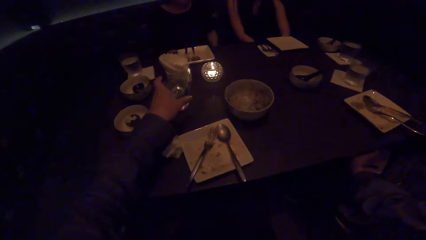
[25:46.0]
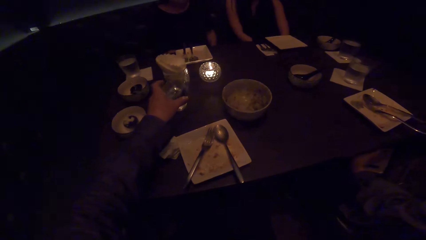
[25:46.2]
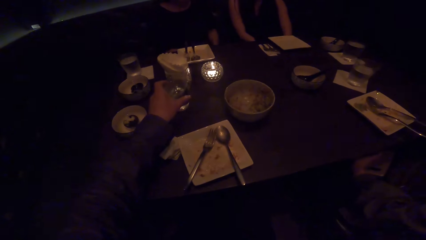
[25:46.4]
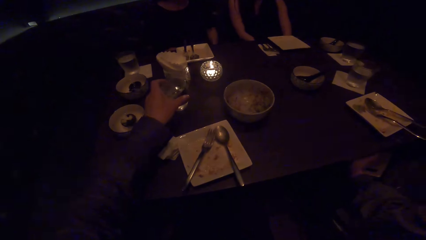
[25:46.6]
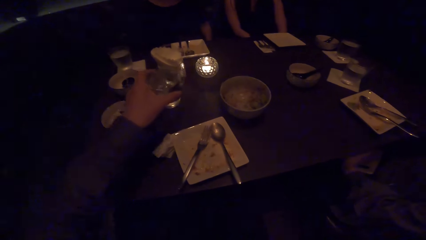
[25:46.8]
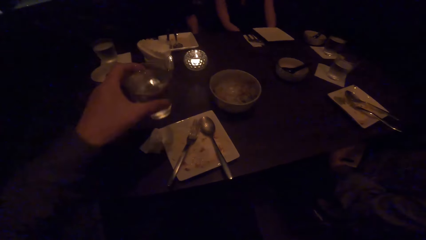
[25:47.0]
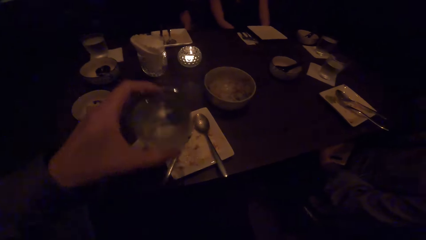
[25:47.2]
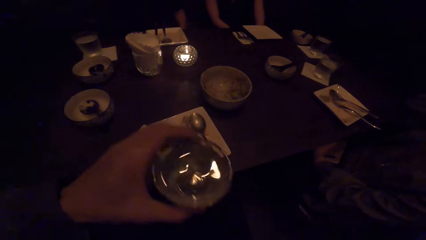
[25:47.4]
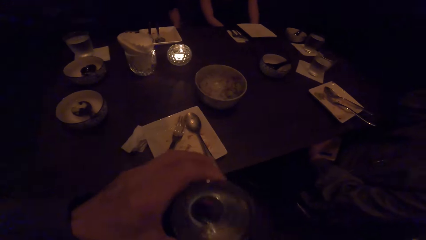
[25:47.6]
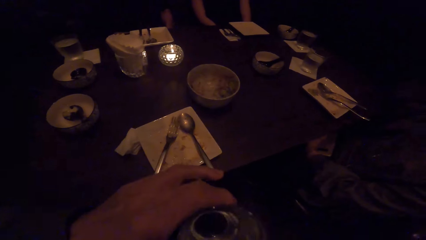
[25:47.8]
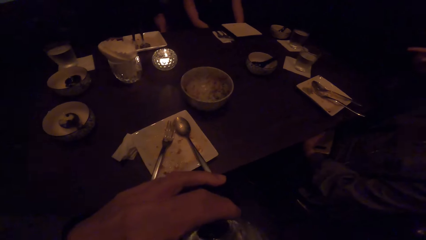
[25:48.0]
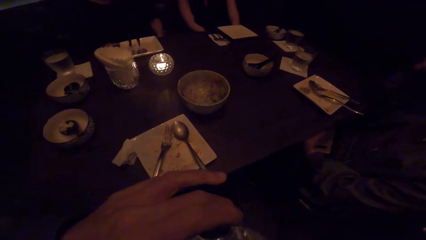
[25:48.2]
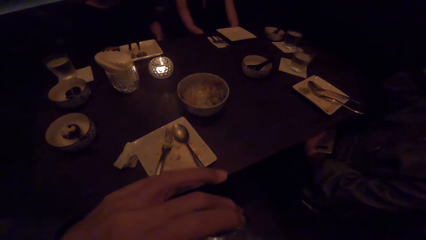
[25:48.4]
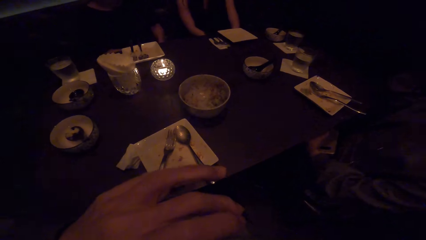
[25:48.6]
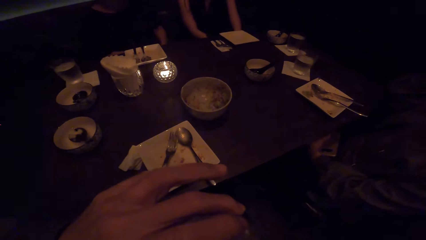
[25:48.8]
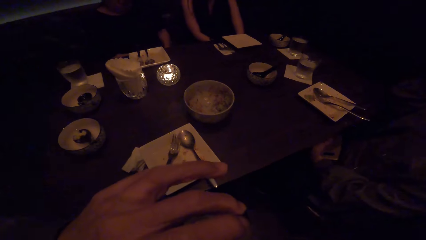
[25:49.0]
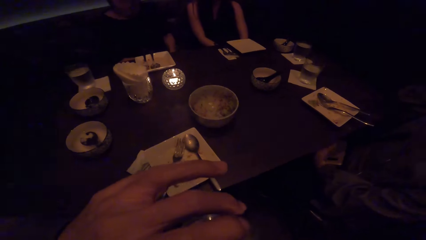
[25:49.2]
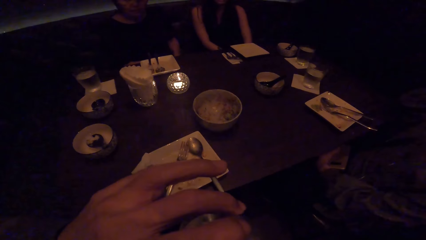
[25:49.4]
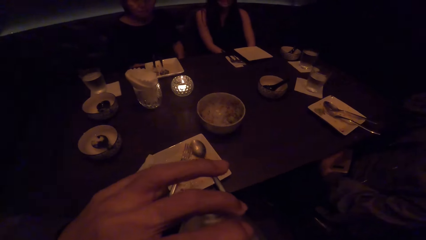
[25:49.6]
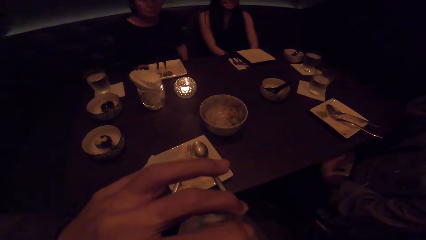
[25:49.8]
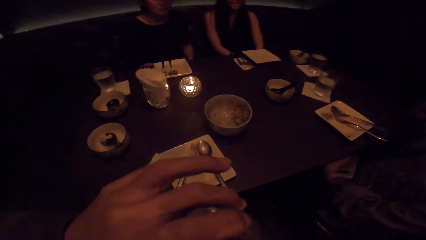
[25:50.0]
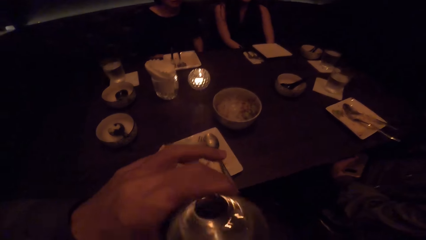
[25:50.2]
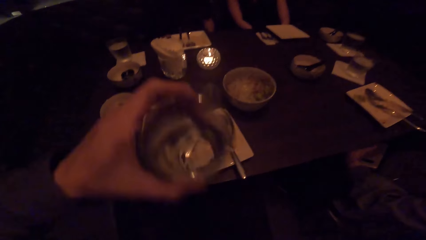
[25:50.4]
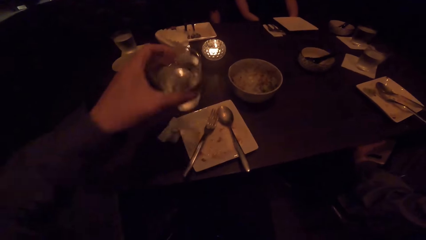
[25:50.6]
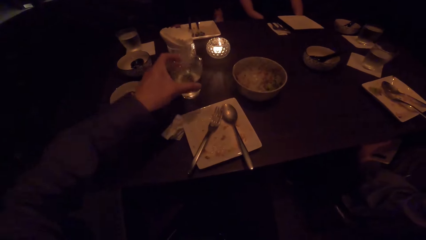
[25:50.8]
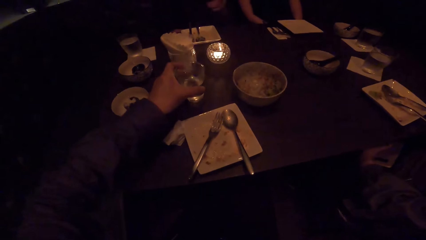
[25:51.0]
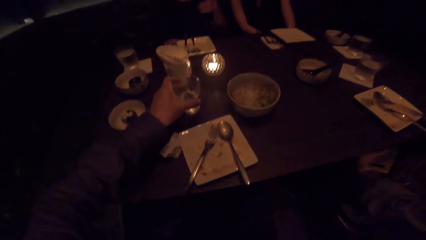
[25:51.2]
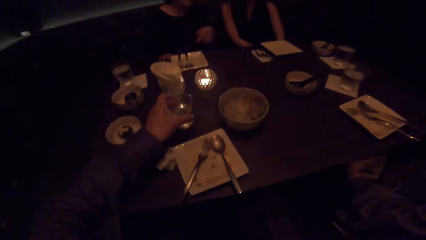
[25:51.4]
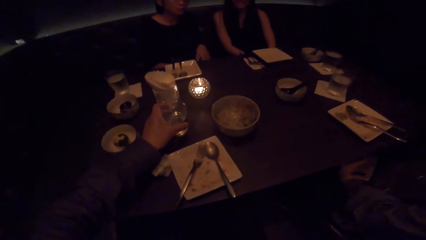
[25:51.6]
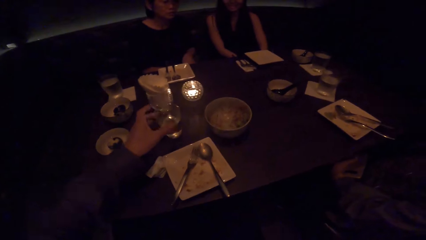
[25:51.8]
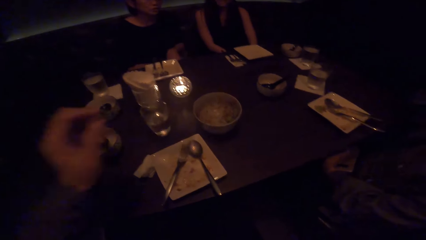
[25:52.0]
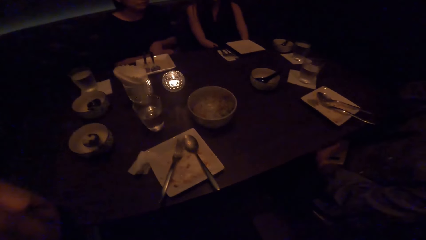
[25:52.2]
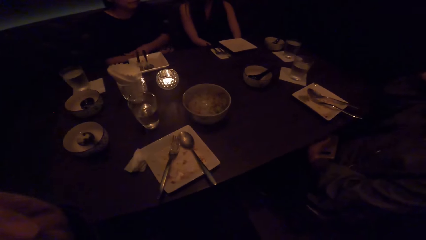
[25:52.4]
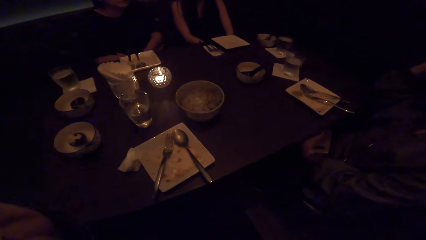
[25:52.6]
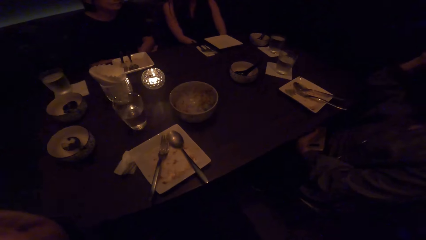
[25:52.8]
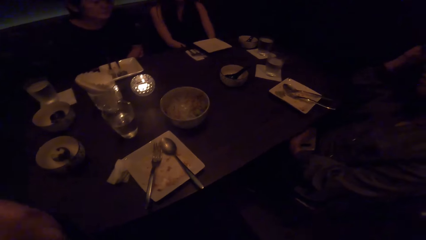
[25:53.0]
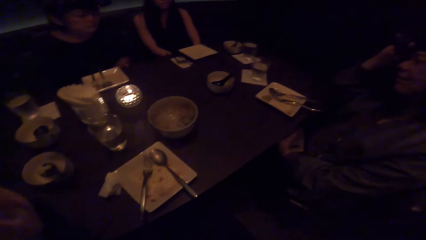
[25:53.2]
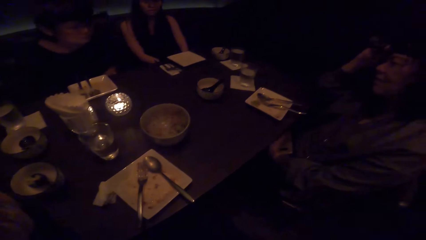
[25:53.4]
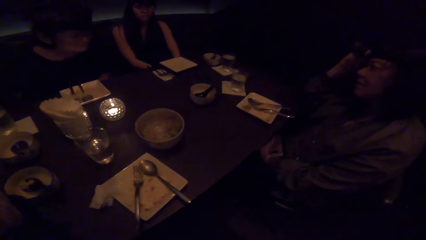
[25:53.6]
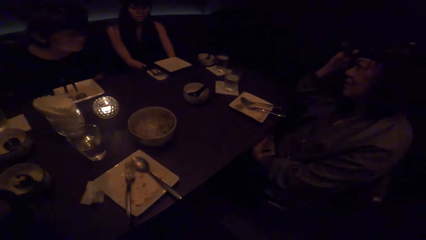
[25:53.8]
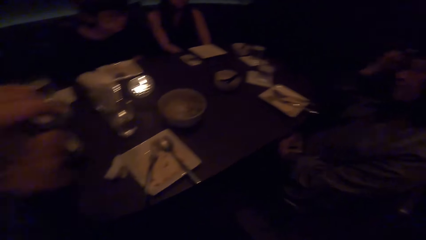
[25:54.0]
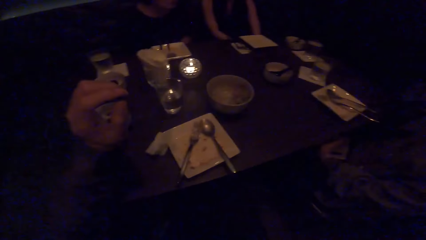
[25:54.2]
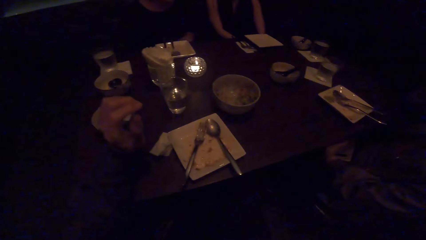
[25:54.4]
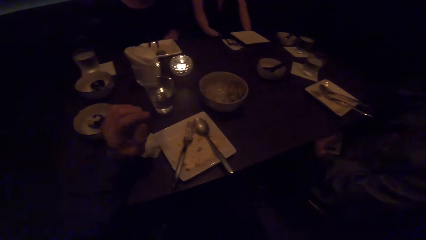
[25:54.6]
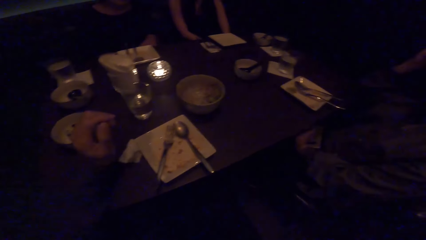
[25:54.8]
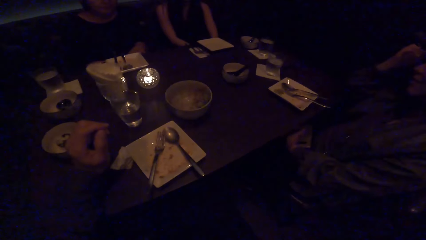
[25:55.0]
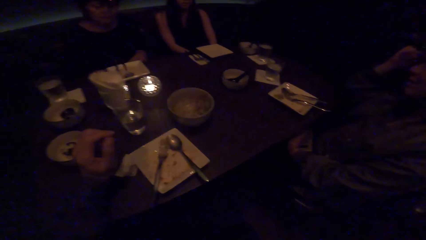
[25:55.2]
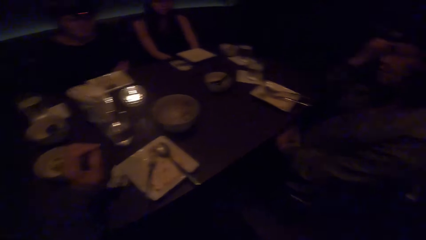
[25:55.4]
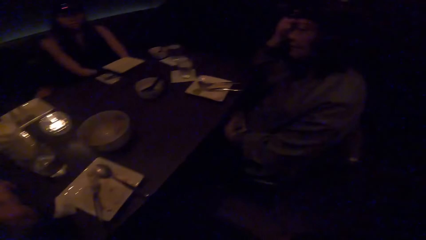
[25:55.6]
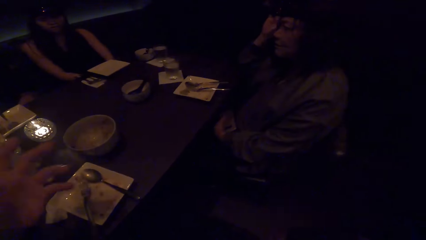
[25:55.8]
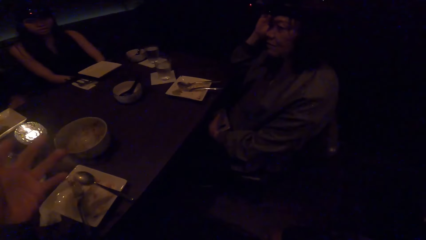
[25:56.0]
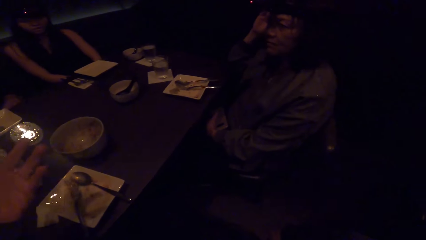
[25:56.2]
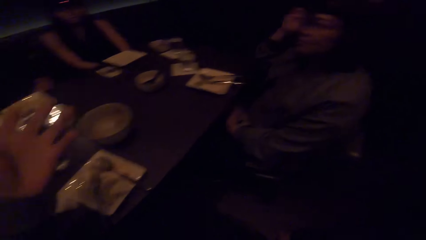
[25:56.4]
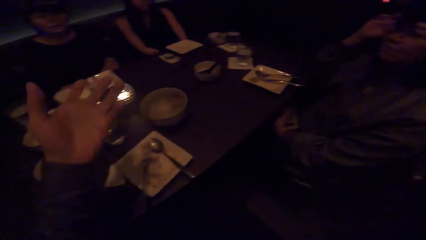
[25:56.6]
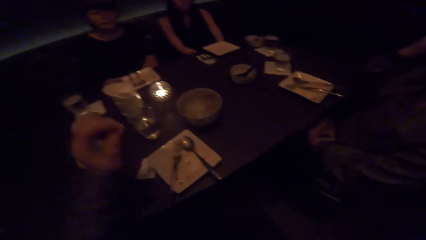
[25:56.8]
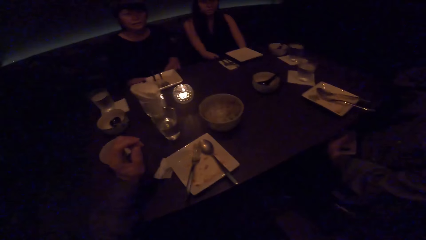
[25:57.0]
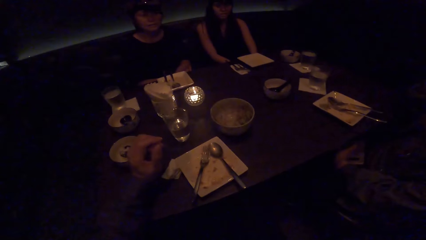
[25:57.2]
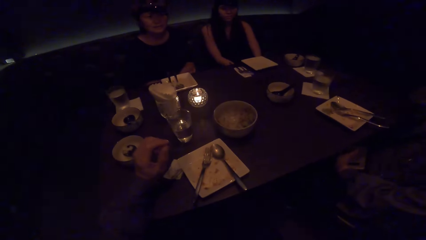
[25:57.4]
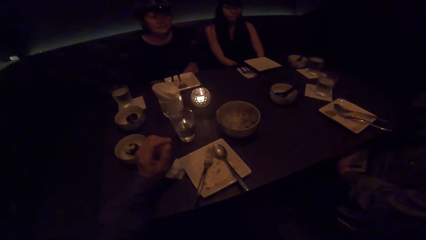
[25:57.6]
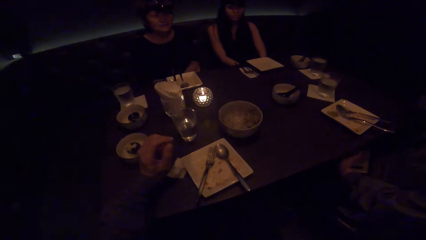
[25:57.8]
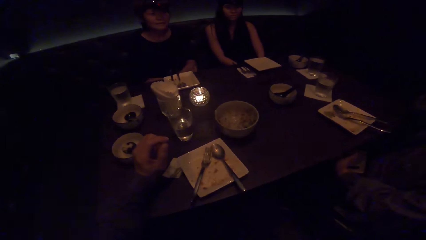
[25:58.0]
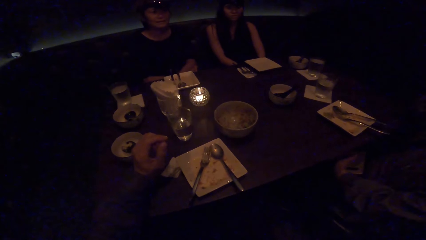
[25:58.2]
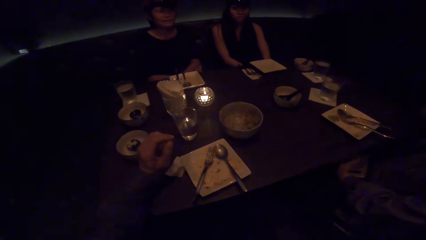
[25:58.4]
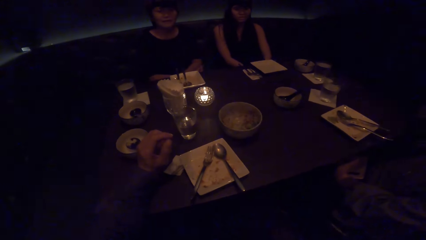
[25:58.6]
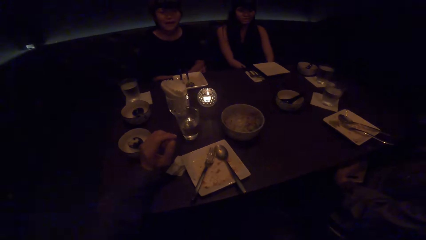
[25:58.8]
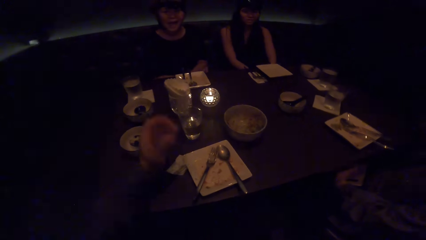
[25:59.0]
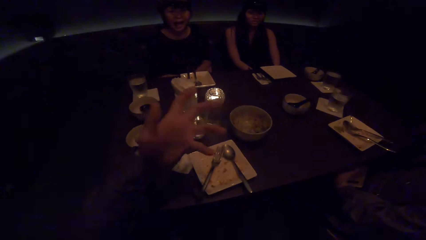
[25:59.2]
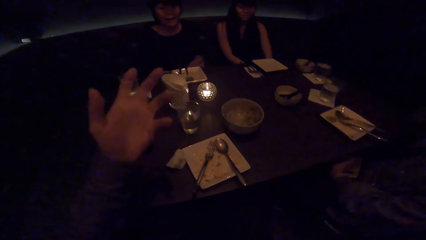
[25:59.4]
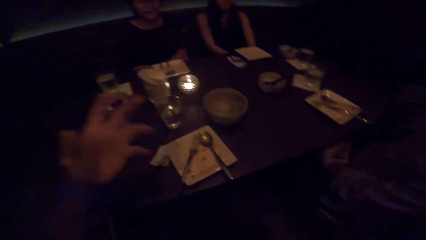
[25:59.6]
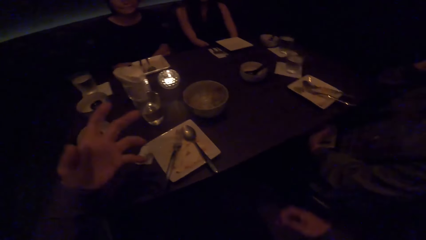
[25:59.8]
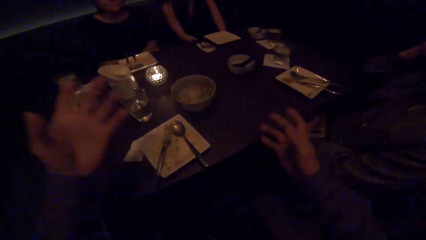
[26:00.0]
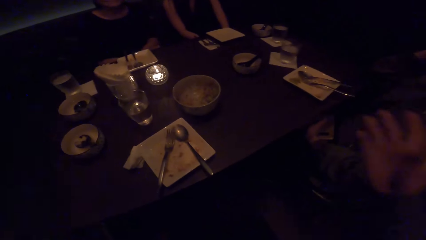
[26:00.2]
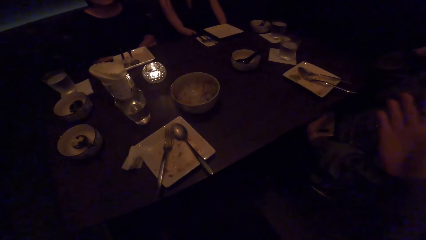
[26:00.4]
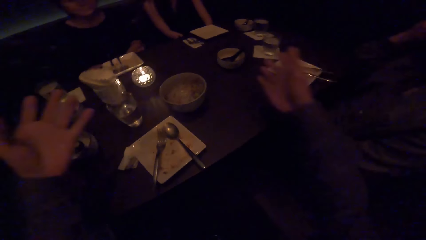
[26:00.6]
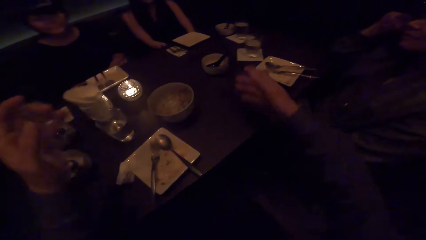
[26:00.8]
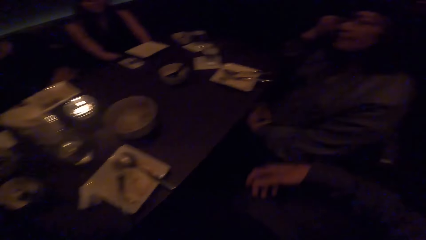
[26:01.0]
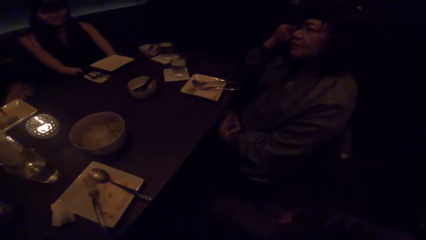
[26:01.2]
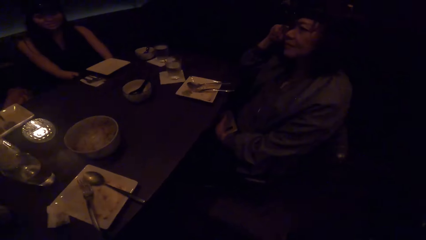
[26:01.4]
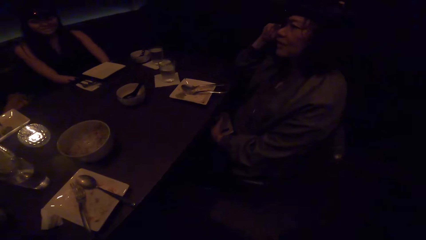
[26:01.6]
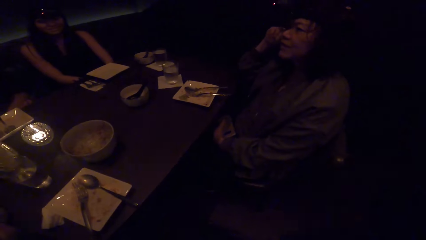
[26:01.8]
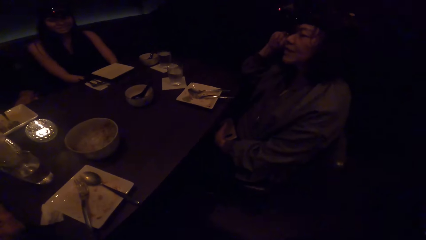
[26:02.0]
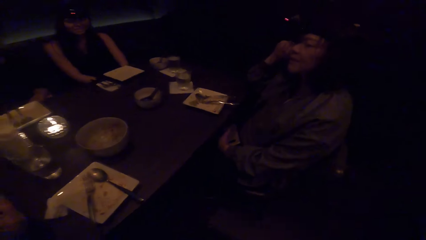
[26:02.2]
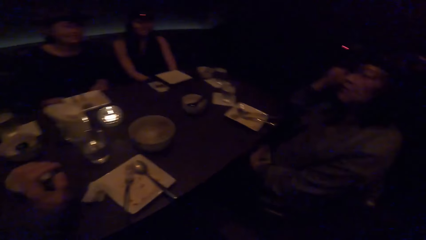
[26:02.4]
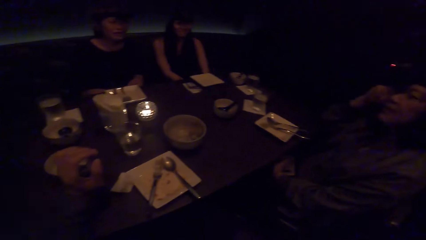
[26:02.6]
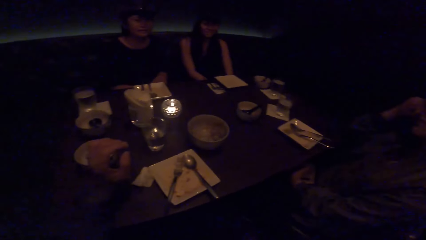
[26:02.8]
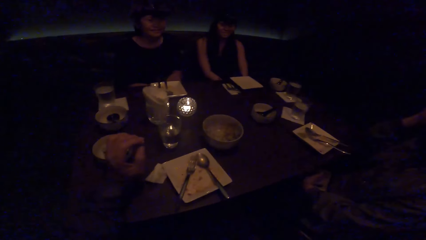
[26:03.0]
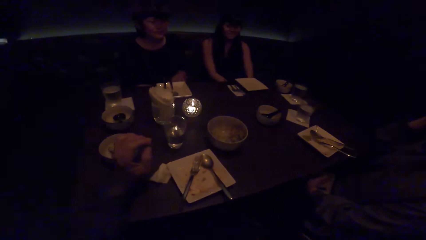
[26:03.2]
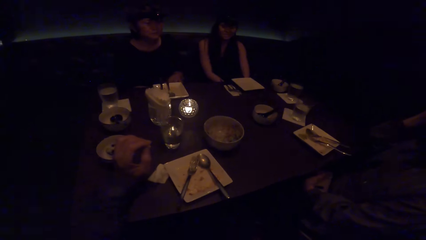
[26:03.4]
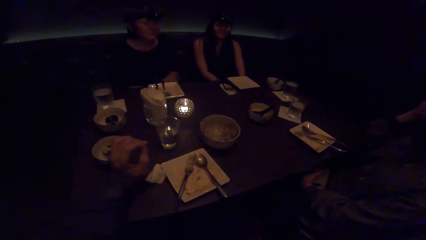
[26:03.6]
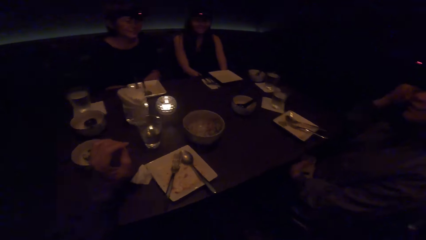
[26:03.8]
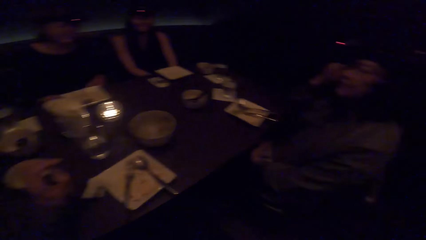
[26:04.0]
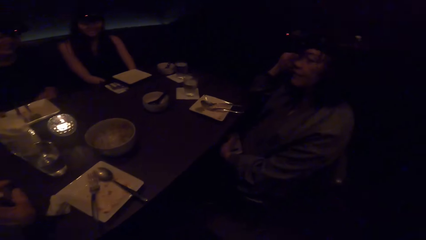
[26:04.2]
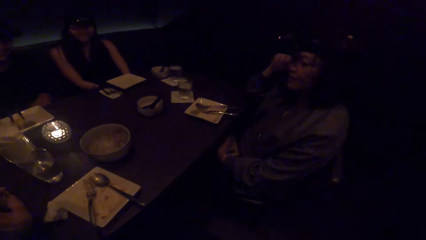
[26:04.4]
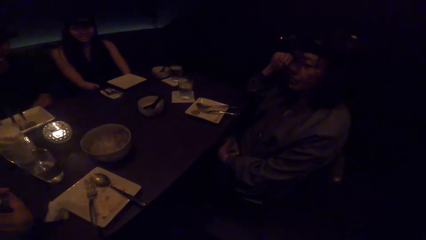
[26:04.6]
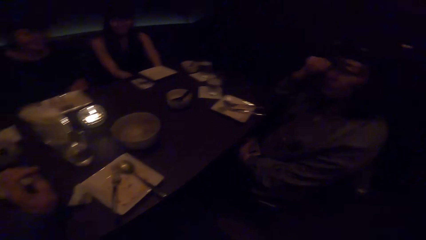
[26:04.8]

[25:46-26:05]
The camera wearer picks up a glass of water from the table with his left hand. He drinks water from the glass of water. He drops the glass of water on the table with his left hand. He interacts with three women. He looks at a woman. He talks to three women. He looks at the woman.
